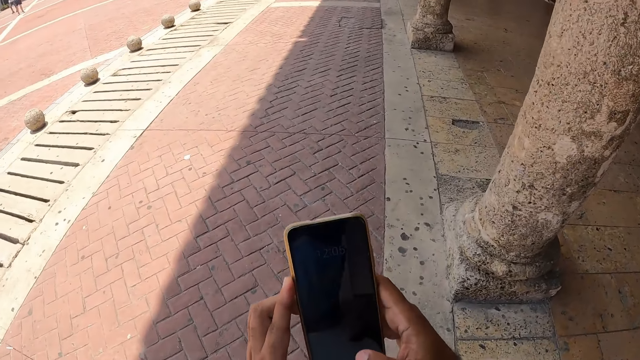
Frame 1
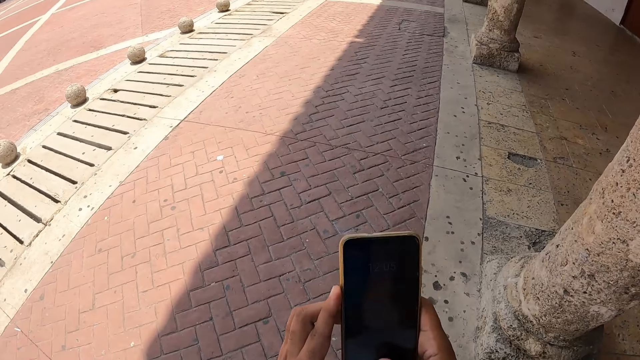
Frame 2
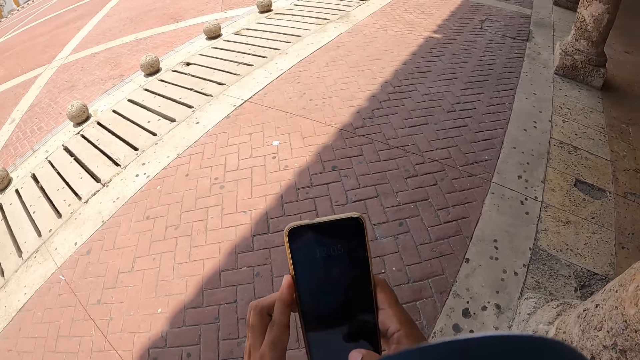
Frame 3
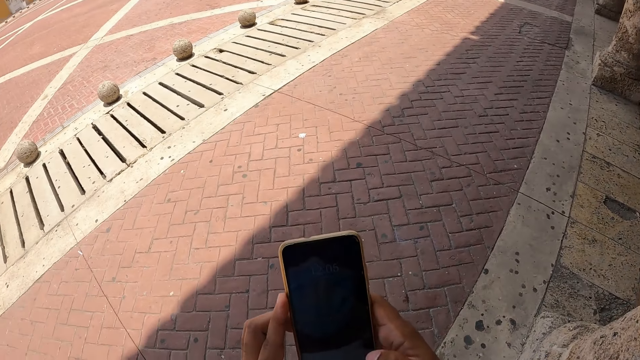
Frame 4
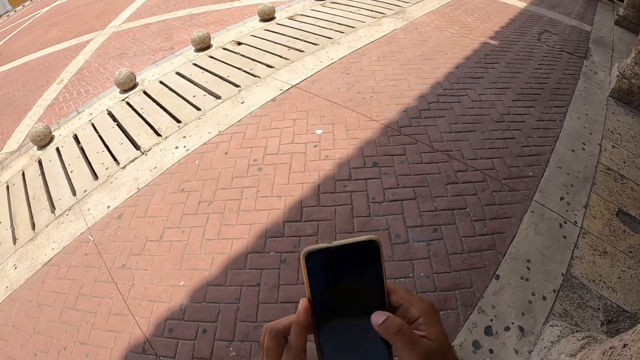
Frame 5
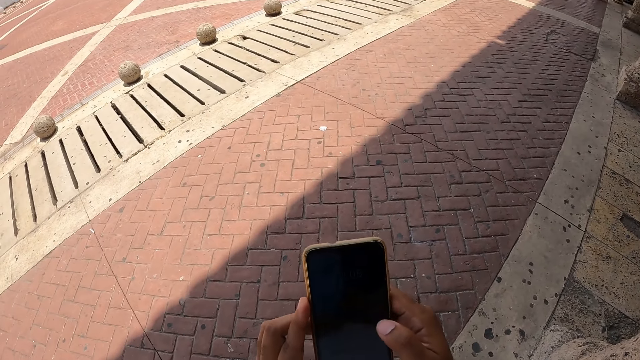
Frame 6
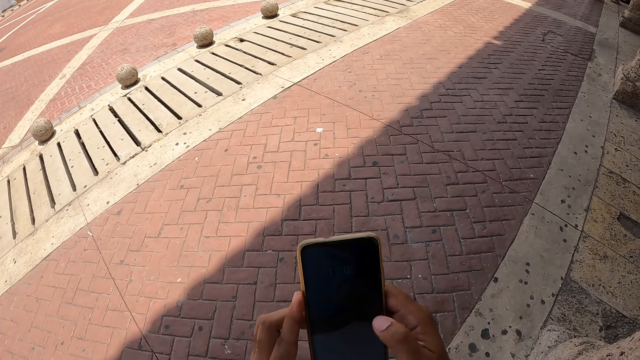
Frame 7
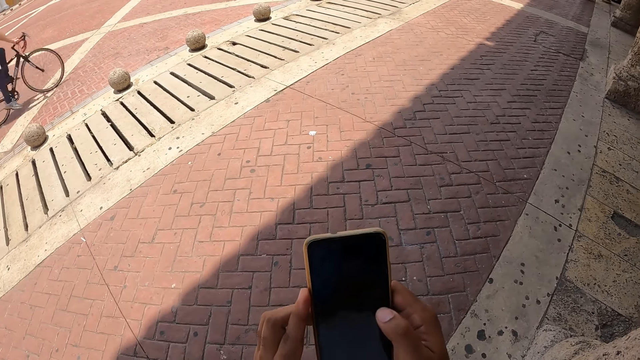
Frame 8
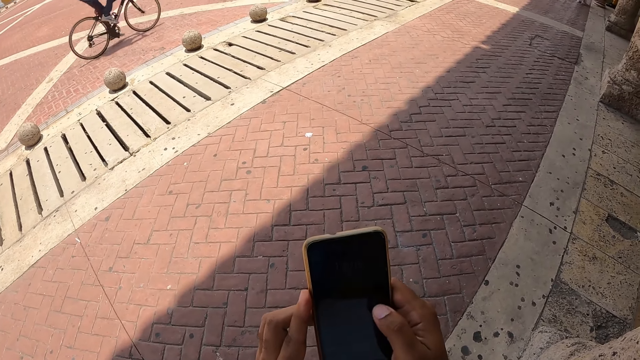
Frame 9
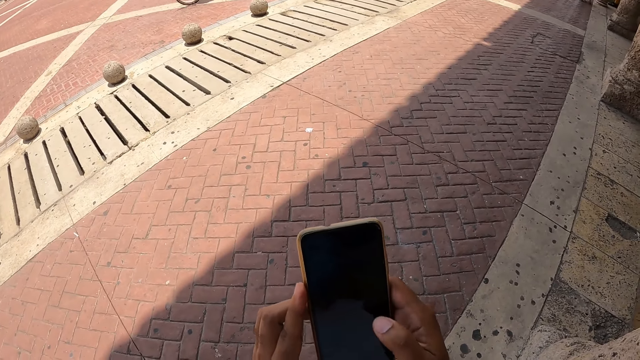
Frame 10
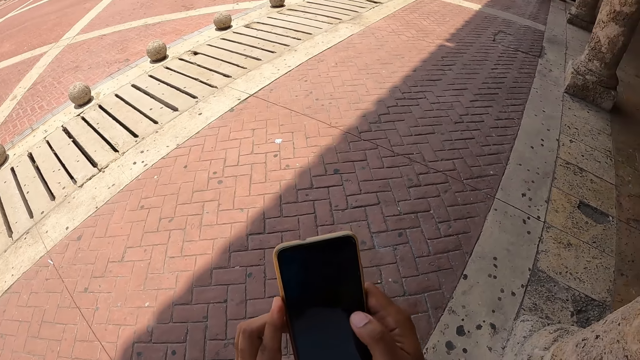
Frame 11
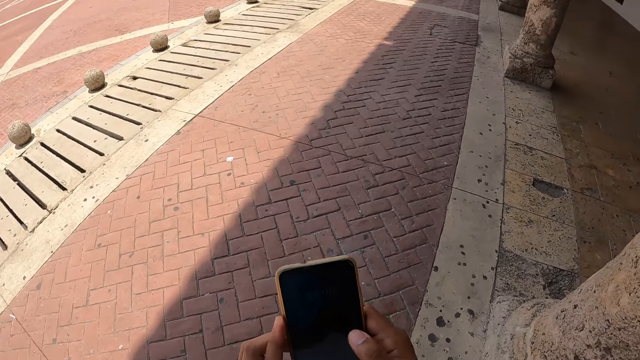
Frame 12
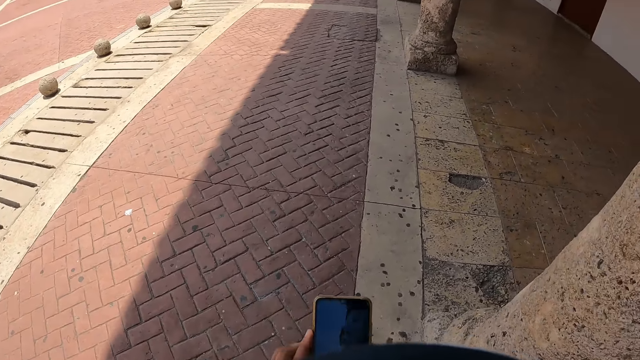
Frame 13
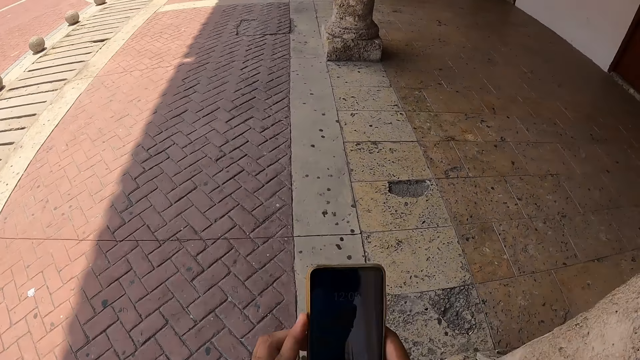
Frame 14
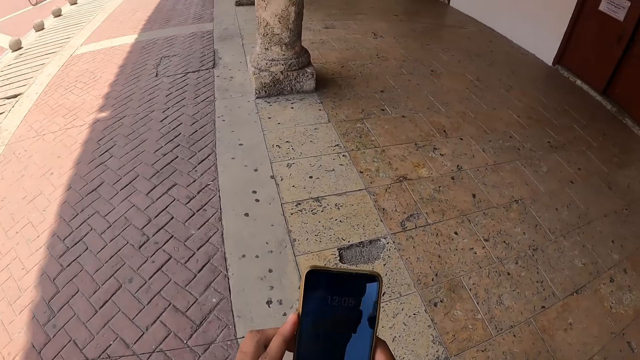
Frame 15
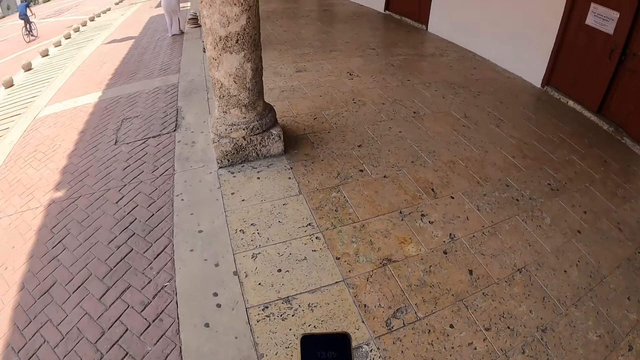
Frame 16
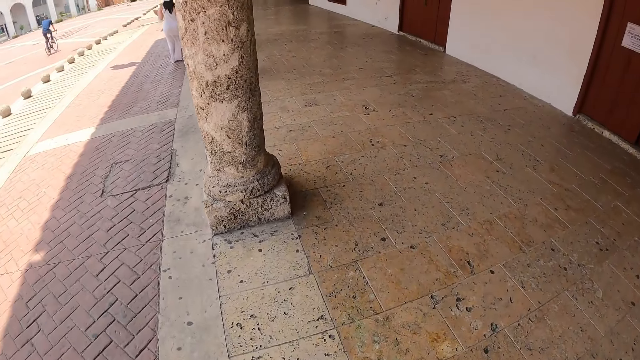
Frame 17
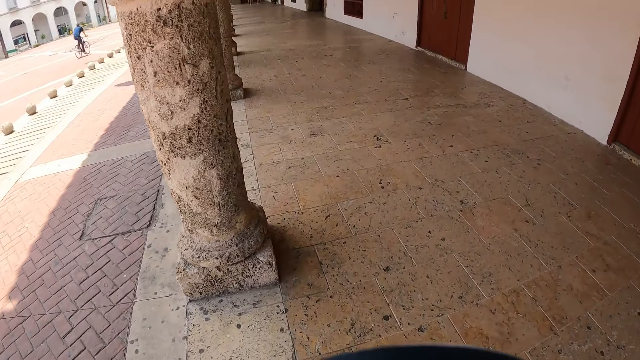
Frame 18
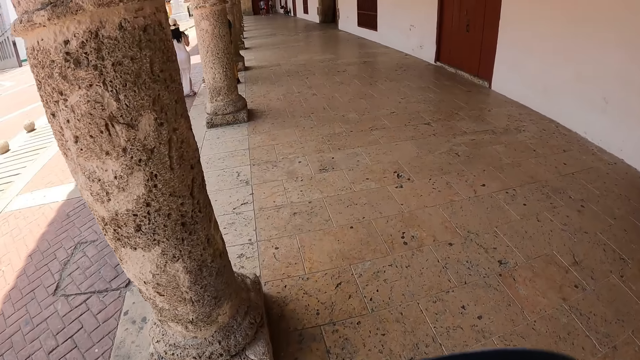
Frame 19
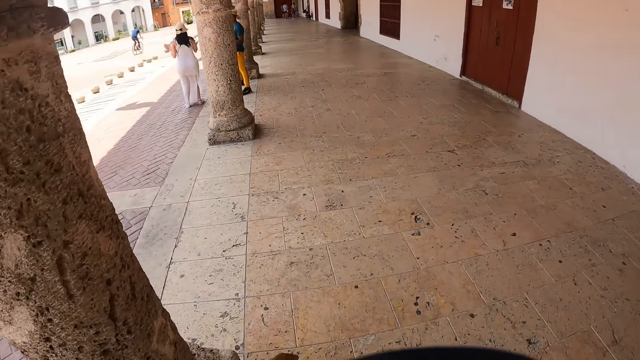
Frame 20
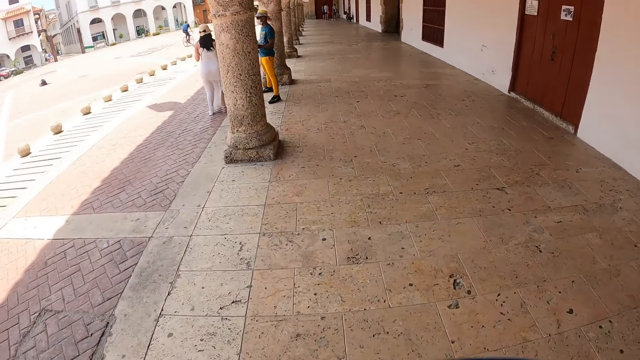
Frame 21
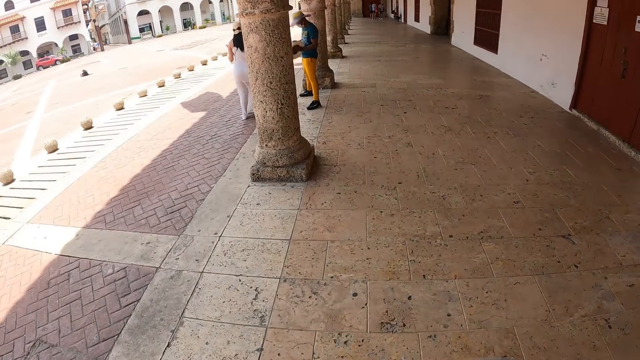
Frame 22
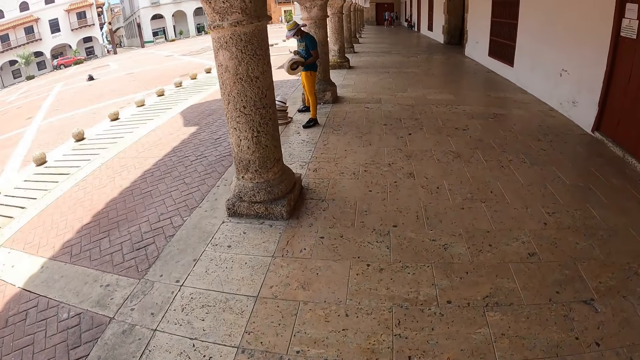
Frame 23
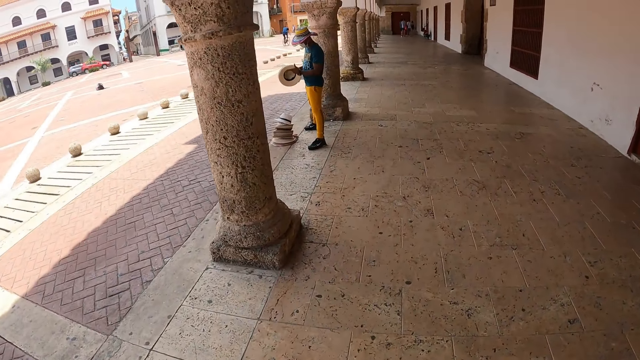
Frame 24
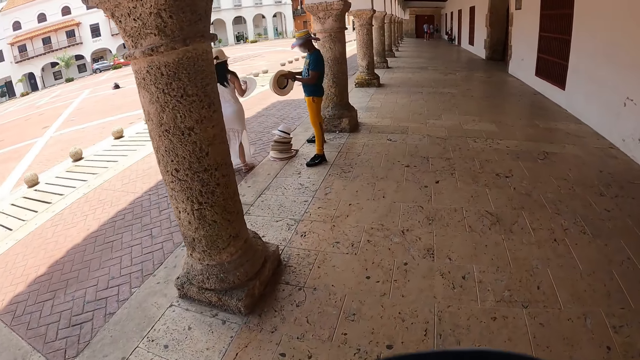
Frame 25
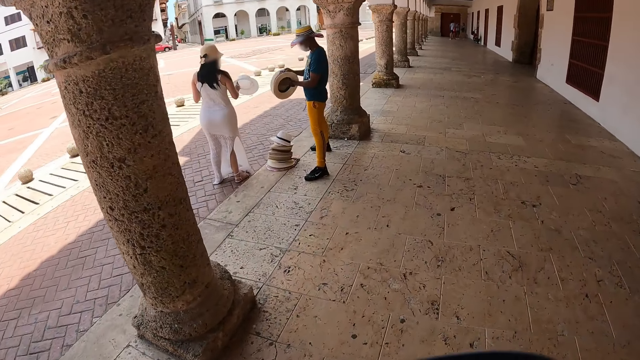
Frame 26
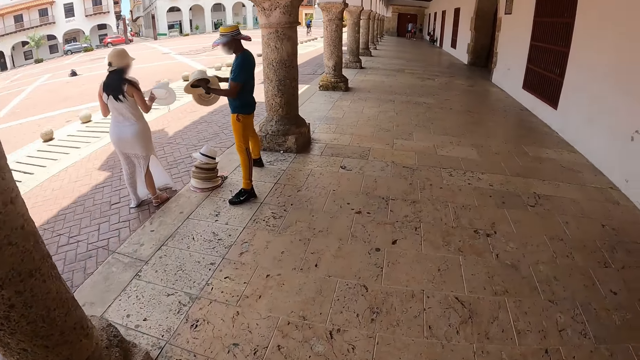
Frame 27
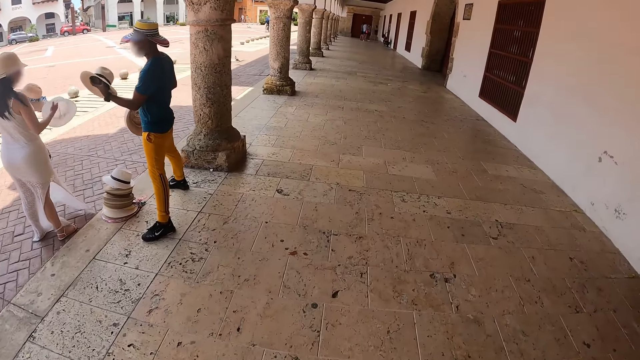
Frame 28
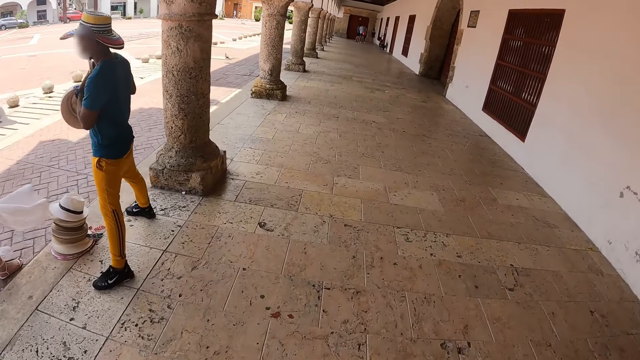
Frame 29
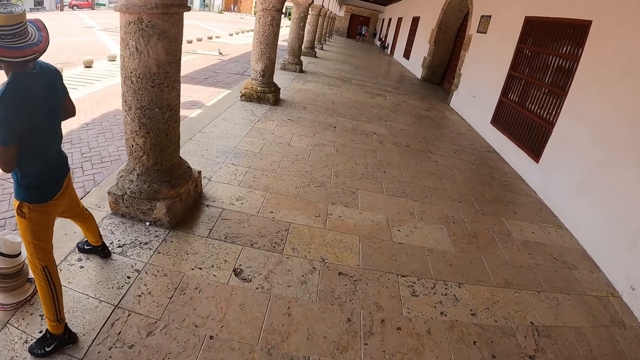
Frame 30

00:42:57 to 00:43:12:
The camera wearer swipes the phone with the right thumb. They stand. They swipe the phone with the right thumb. They walk ahead. They look ahead. They walk ahead.

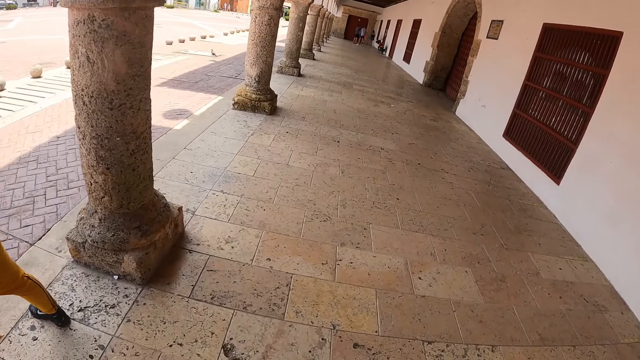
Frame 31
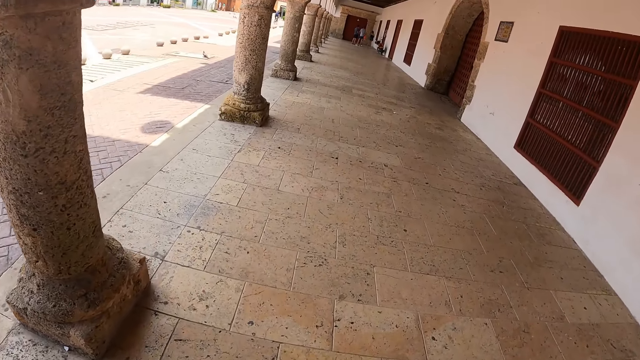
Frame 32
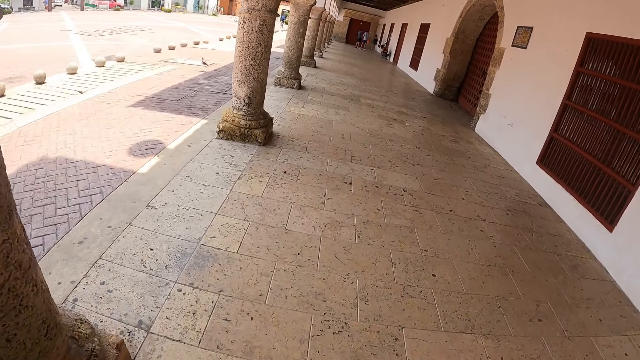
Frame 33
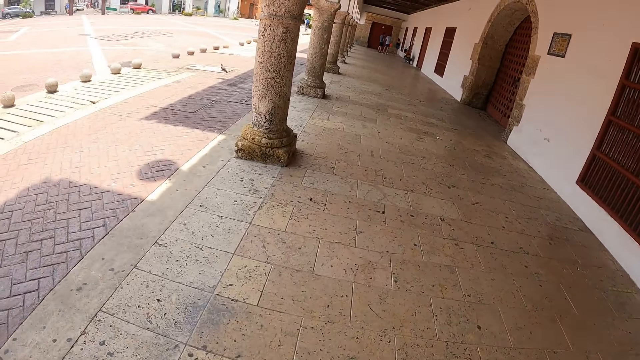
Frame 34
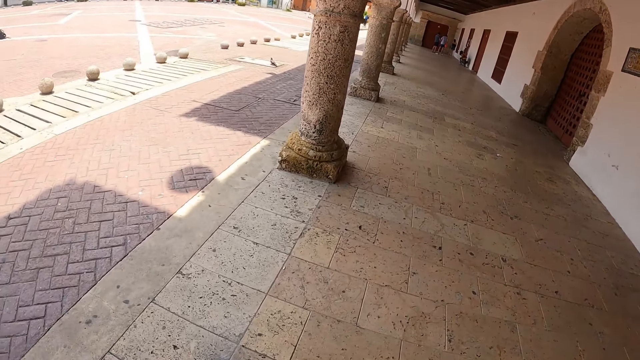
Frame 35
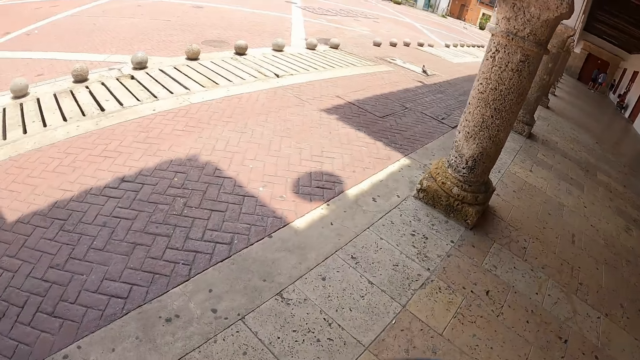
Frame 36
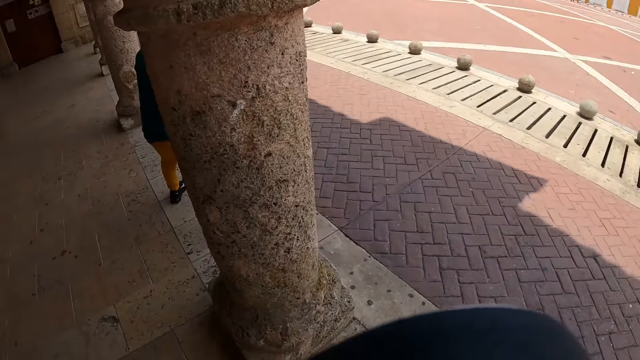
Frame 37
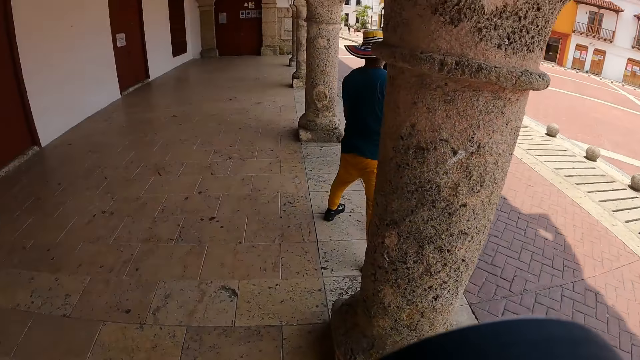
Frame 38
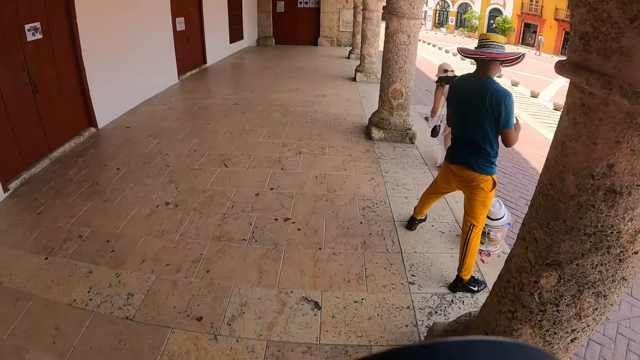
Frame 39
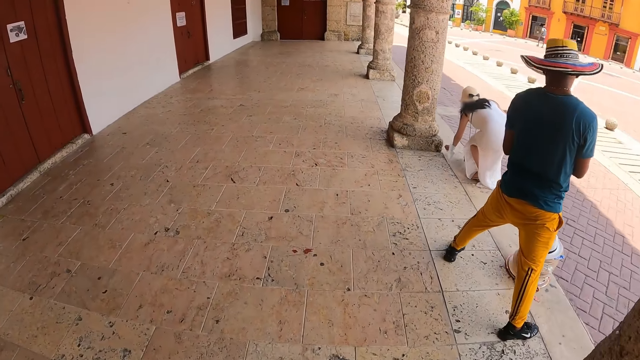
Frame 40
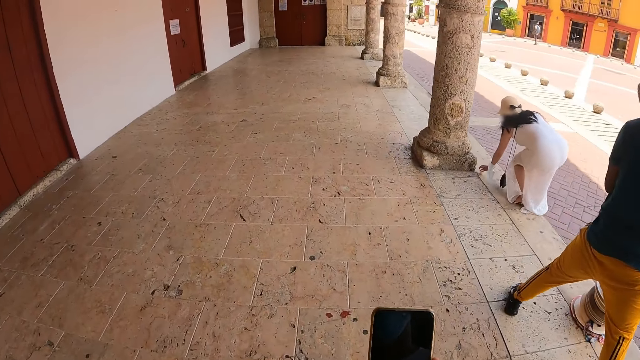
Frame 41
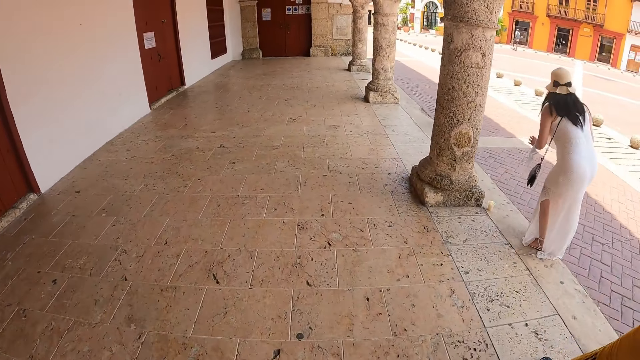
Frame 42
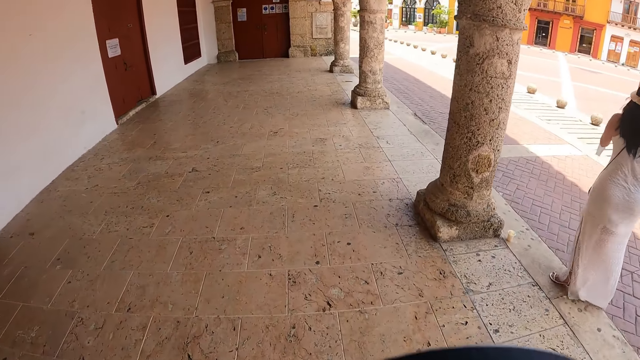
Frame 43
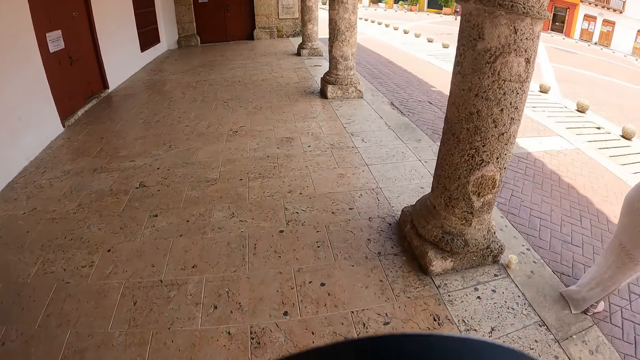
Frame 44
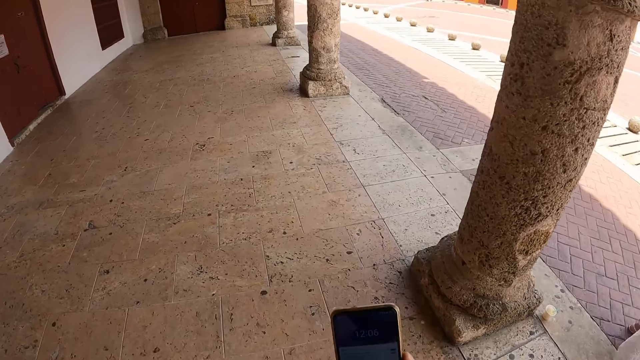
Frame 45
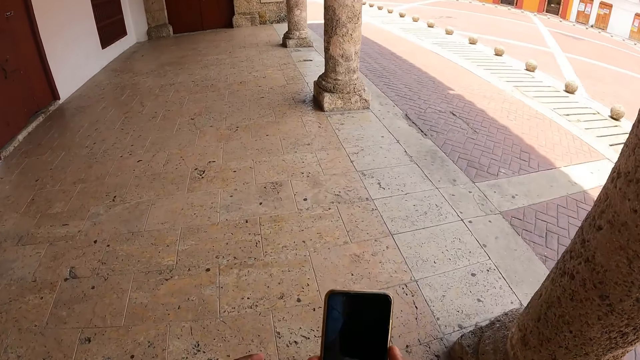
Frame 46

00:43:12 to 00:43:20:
The camera wearer turns back. They walk ahead.
